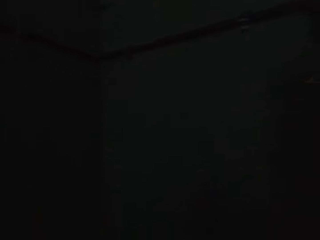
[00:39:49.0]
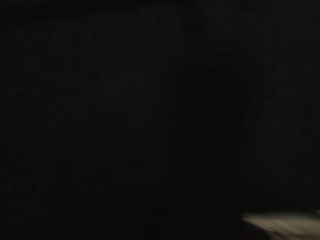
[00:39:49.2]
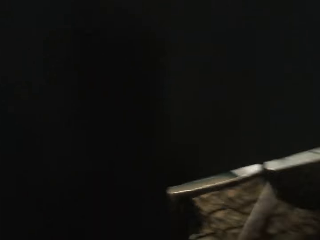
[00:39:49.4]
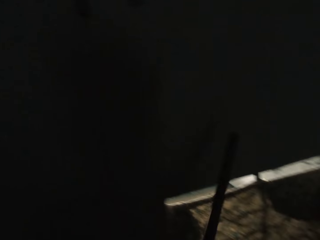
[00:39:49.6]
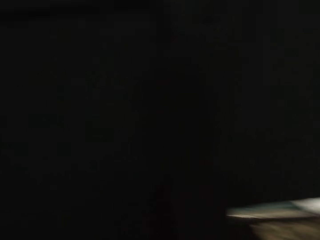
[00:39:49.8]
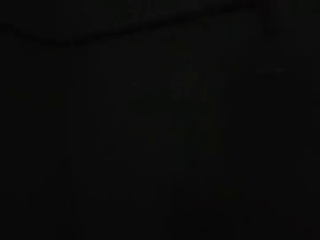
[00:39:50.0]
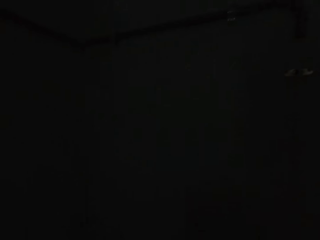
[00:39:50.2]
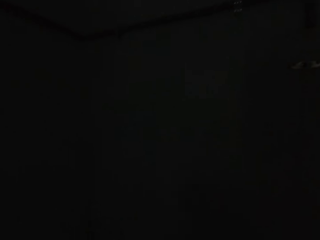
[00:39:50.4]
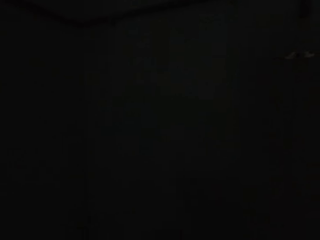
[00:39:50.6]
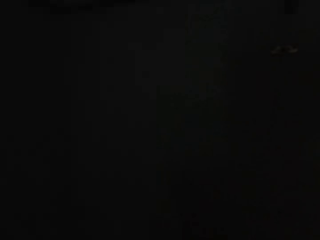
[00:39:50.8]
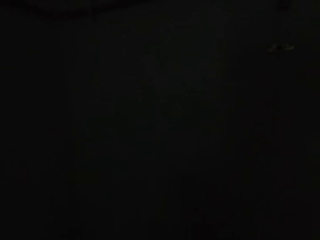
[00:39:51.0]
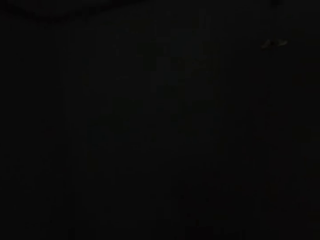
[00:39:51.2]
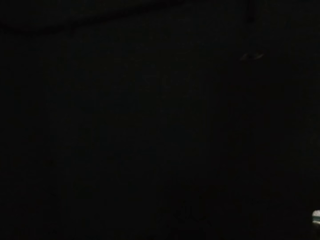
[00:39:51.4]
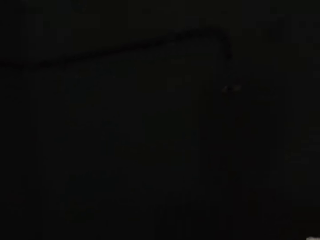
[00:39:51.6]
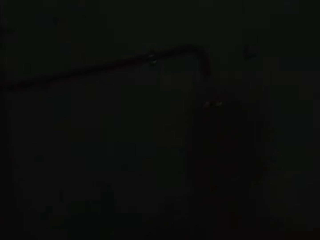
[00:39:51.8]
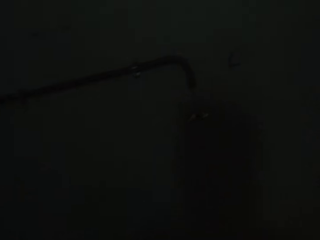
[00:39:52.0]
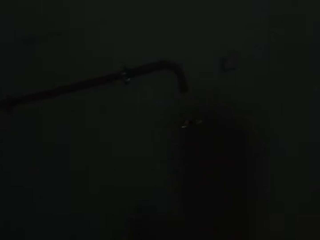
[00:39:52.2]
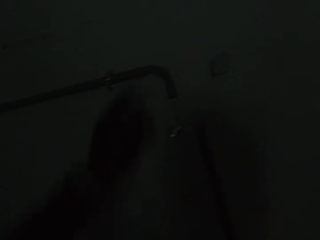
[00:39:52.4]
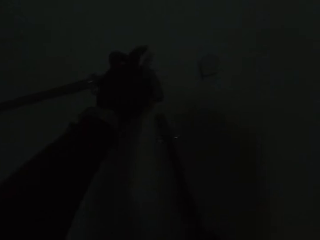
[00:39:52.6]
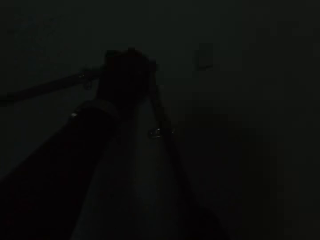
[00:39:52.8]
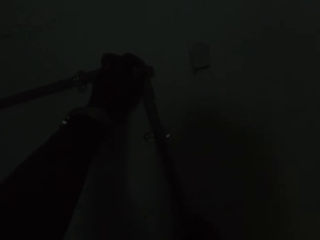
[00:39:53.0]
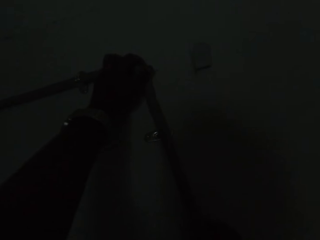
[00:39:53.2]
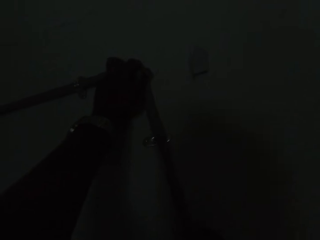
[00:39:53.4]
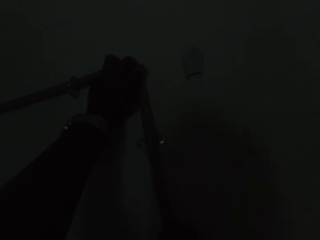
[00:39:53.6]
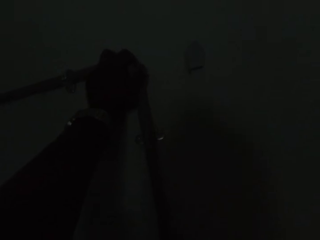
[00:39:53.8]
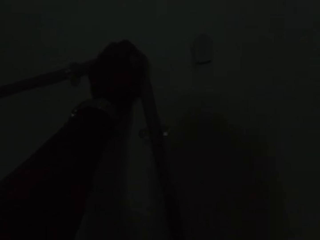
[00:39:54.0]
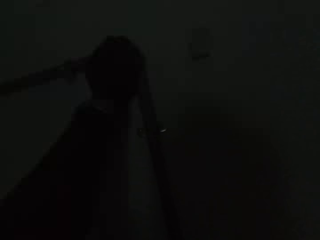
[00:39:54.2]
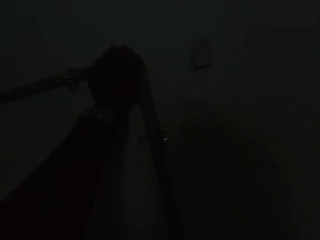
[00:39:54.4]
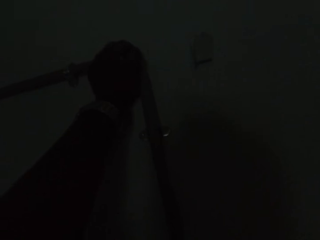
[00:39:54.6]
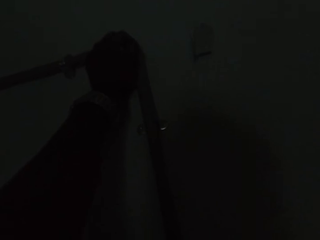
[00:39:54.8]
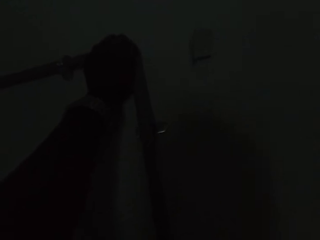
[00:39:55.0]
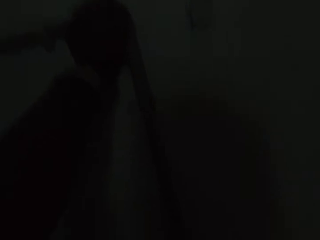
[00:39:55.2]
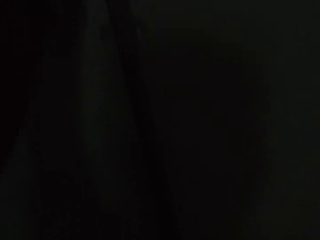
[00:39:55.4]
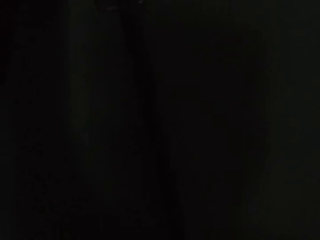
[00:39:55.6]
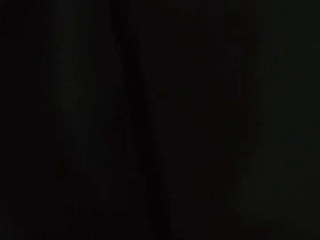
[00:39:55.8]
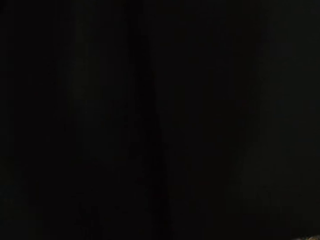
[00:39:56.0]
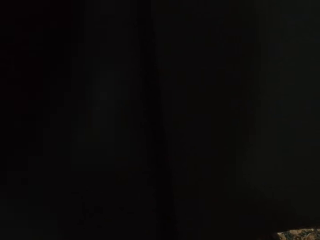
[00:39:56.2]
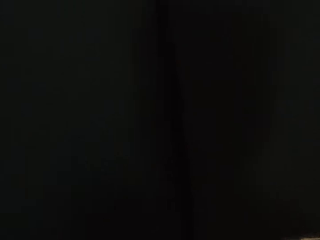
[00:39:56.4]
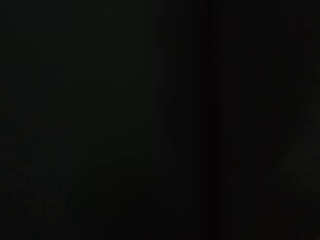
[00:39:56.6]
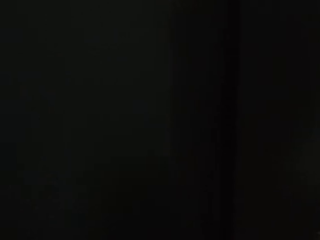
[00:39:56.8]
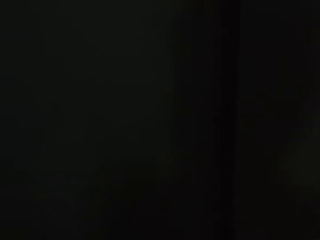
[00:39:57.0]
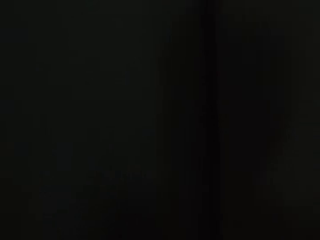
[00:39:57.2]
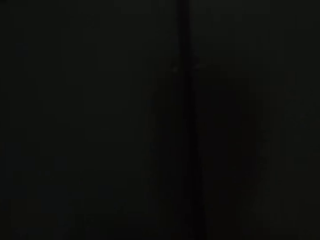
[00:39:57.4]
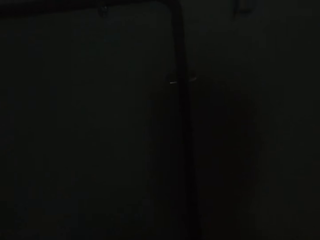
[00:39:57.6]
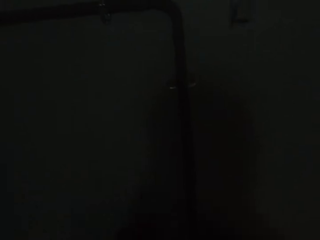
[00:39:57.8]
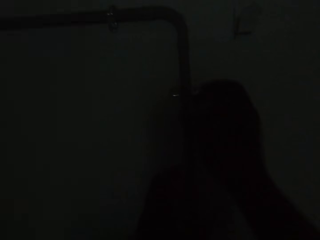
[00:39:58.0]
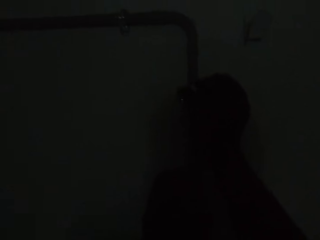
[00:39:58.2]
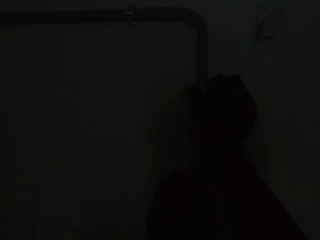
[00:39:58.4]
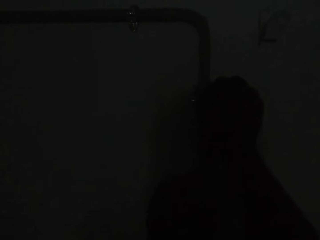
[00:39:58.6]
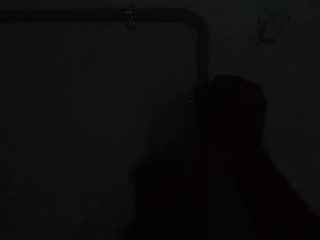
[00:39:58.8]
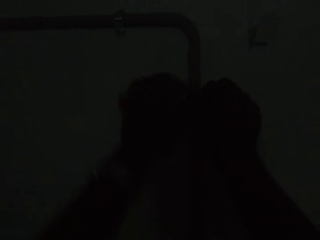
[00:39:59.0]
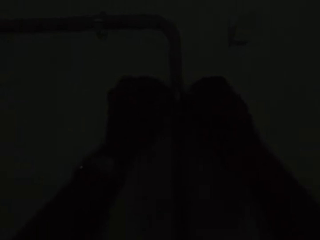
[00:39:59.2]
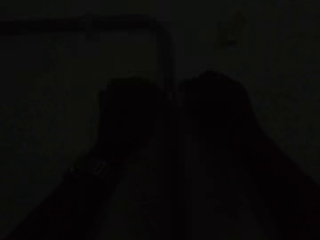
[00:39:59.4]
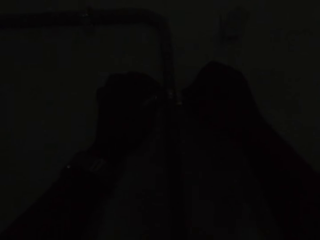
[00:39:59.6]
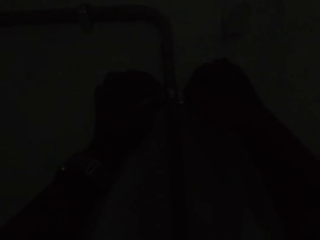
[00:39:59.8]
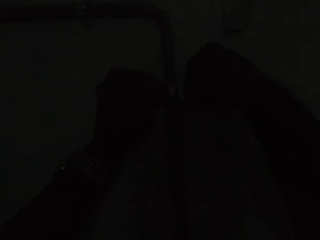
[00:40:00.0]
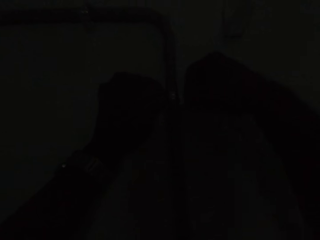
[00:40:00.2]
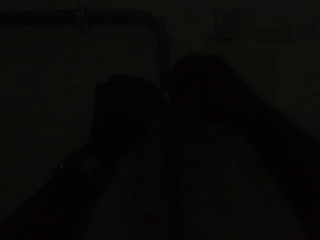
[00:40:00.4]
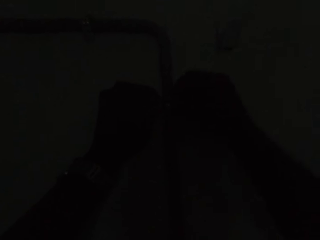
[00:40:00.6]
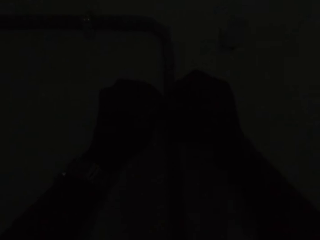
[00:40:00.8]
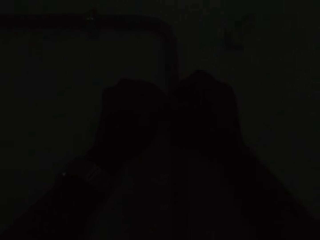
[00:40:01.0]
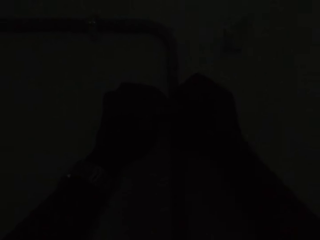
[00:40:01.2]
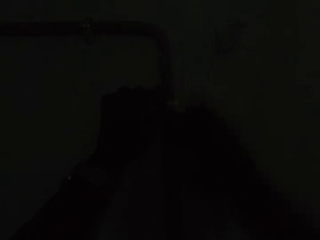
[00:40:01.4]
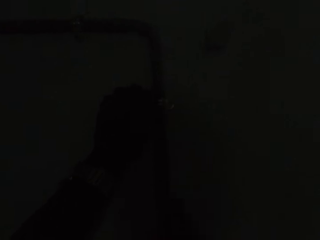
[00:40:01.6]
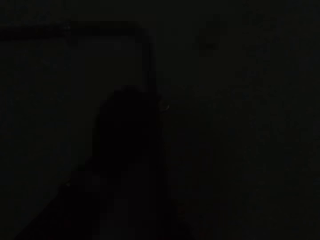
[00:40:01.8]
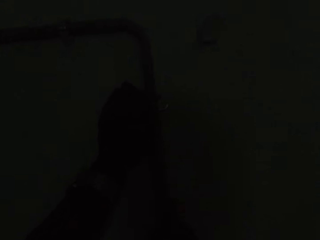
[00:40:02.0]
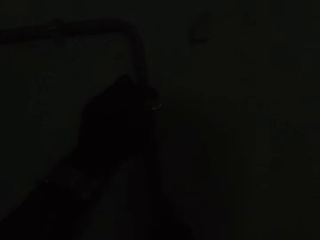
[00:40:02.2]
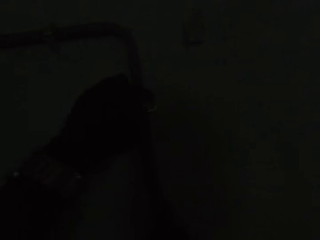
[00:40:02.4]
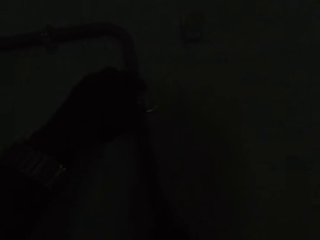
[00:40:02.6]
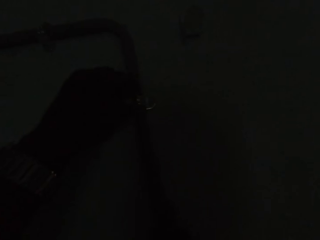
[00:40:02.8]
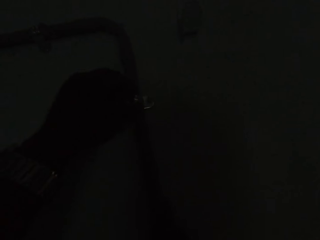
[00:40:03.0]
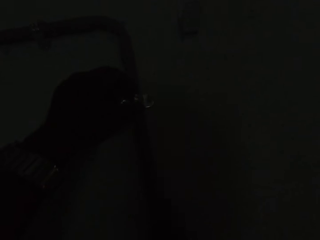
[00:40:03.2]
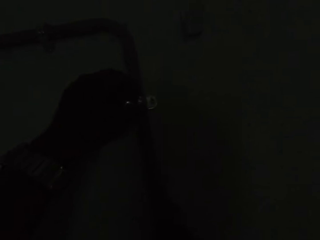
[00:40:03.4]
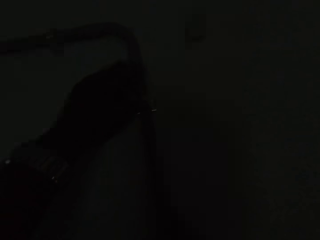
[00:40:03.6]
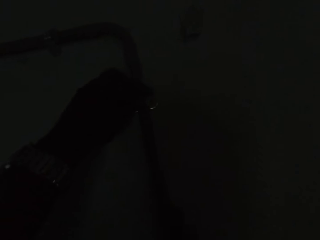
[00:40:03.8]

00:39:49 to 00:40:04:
The camera wearer picks up a metal. He looks around. He fixes the pipe into the other pipe on the wall with his hands. He removes his hand from the wall. He fixes a pipe clip to the pipe on the wall with his hands. He tightens the nut on the metal. He tightens the nut using both hands. He removes his right hand from the metal.

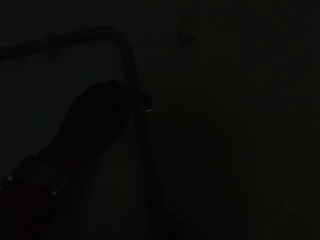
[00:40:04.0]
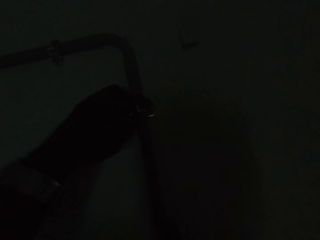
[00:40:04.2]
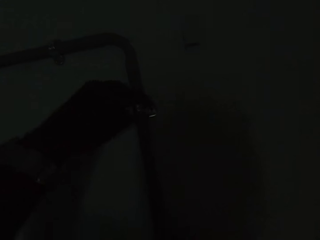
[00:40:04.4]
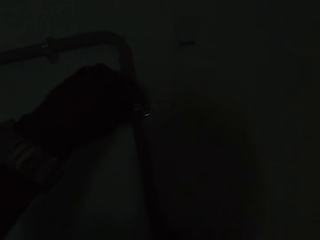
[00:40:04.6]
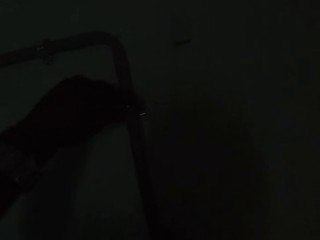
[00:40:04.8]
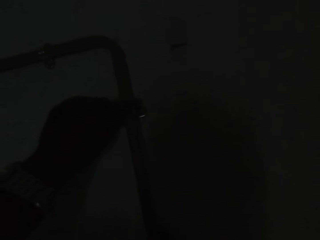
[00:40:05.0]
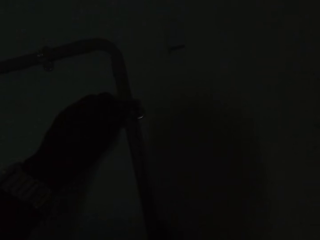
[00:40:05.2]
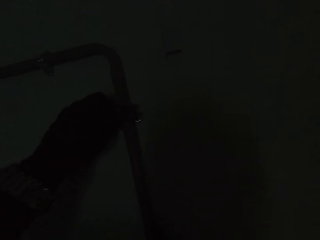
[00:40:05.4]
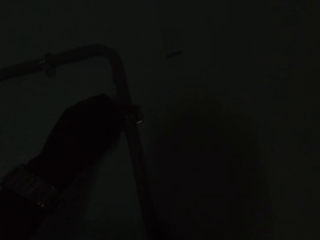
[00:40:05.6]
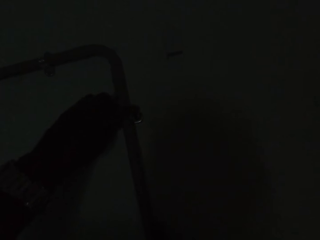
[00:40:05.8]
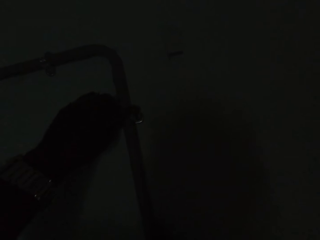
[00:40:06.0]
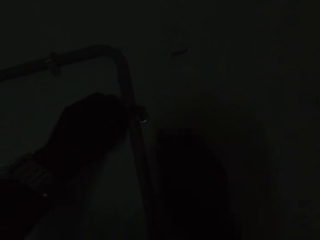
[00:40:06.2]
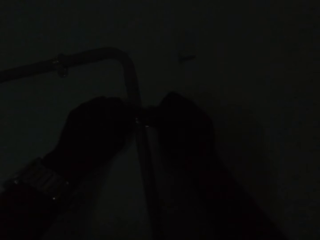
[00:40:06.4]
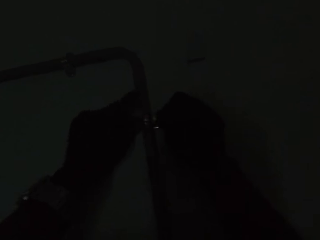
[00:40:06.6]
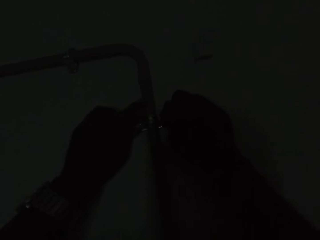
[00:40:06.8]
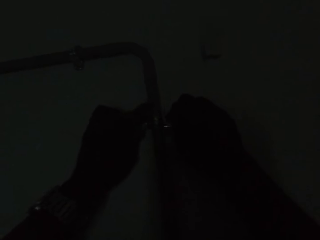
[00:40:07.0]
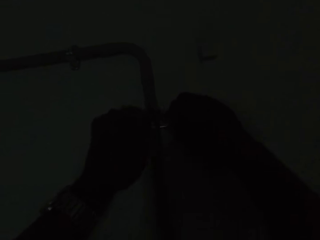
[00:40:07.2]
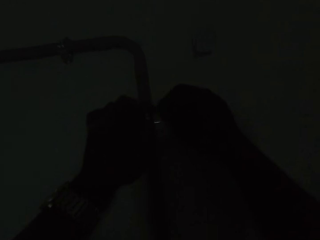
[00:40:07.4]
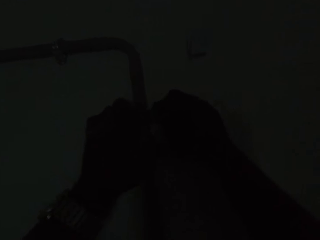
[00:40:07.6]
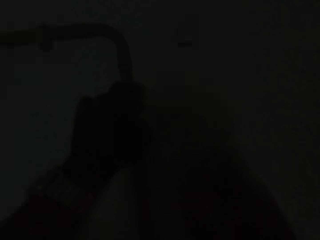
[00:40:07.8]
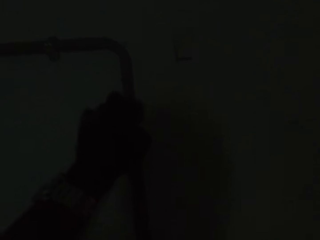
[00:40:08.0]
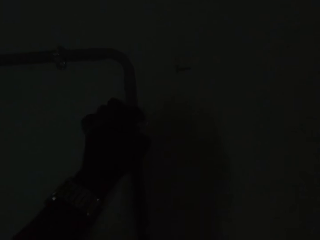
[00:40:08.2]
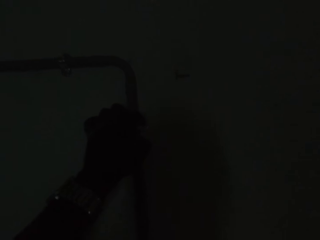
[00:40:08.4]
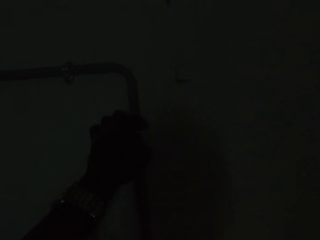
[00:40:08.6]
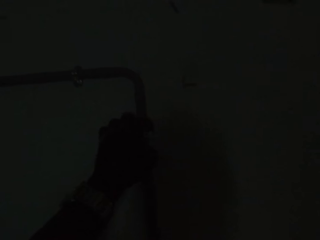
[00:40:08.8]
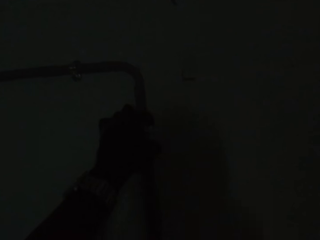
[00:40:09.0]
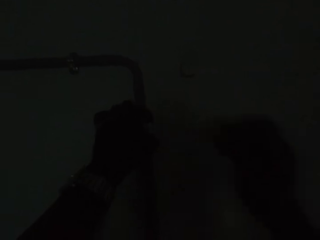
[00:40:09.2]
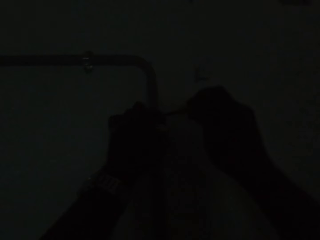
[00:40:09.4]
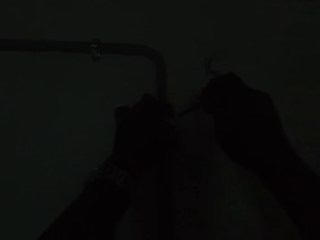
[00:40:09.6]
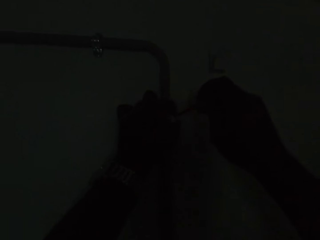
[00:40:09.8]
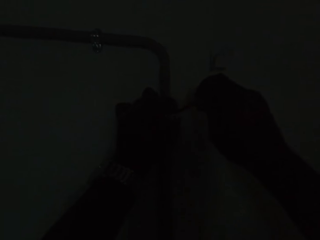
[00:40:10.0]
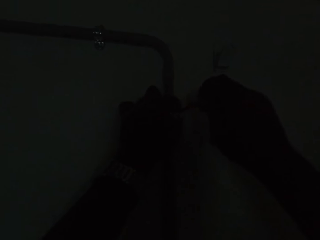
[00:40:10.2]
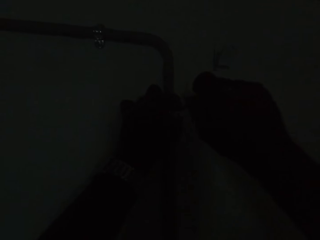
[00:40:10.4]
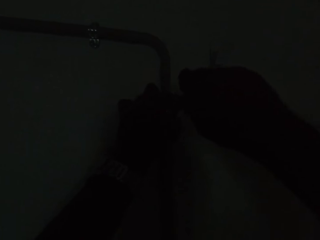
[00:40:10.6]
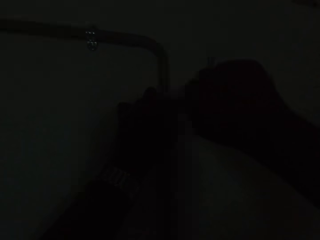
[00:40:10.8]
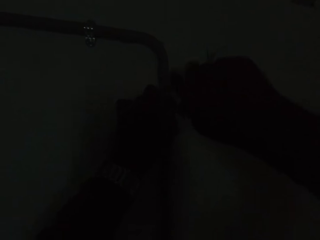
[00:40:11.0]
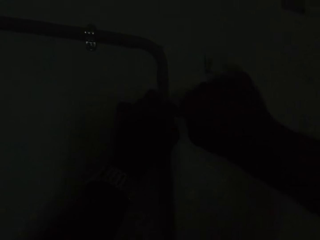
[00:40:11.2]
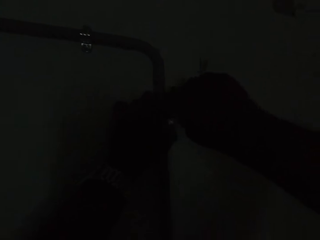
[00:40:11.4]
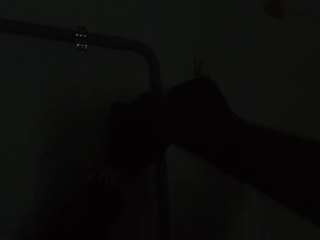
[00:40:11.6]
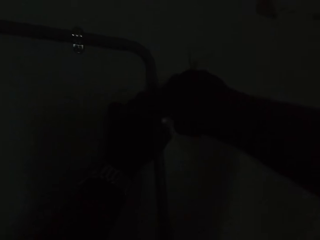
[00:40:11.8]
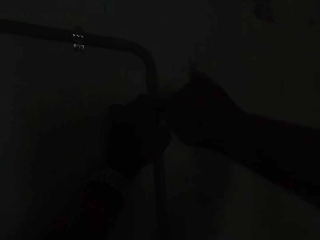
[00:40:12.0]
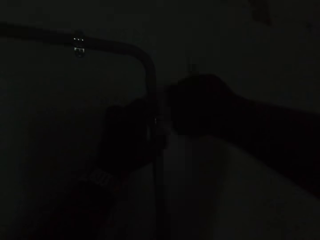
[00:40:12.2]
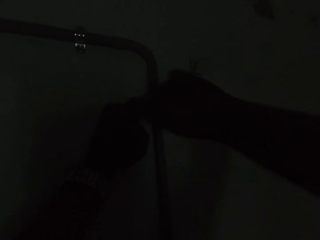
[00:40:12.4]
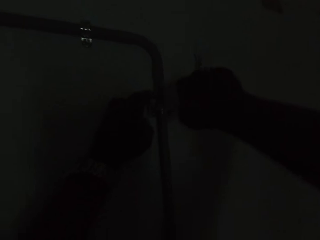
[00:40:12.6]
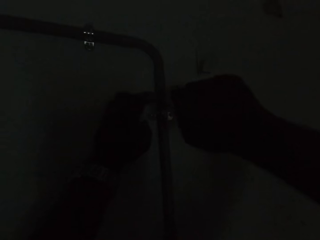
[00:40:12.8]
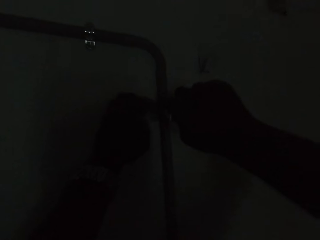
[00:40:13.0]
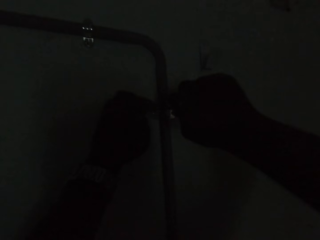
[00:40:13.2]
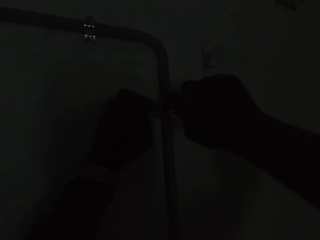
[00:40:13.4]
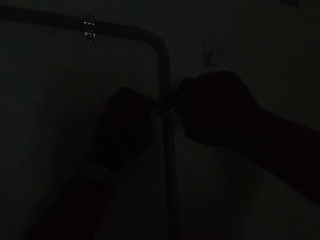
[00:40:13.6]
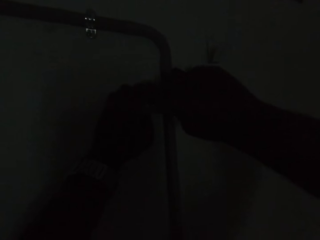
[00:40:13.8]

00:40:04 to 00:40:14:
The camera wearer tightens the nut using both hands. He screws the pipe clip to the wall with the screwdriver in his right hand.
